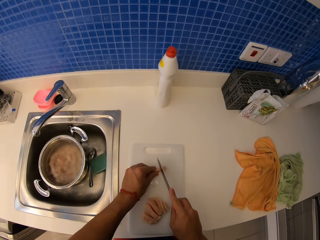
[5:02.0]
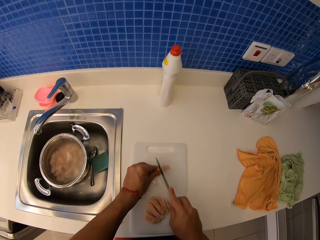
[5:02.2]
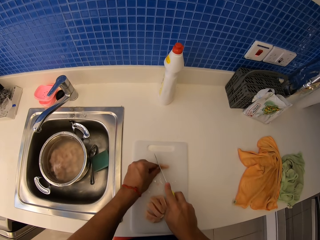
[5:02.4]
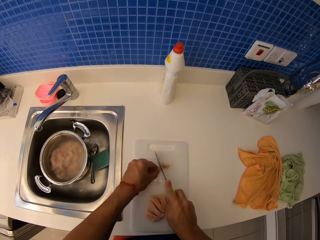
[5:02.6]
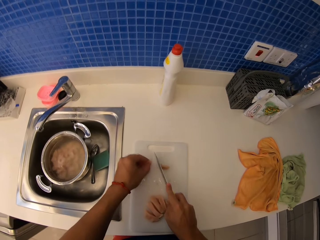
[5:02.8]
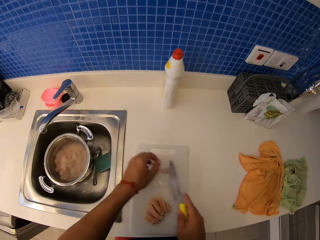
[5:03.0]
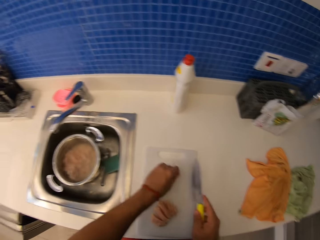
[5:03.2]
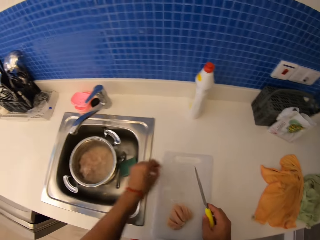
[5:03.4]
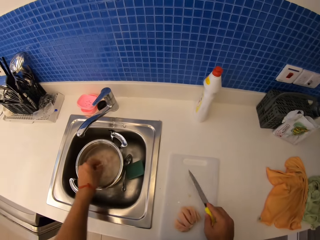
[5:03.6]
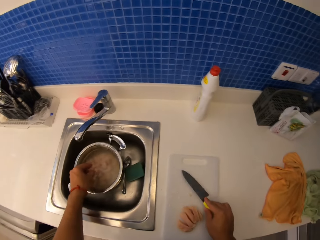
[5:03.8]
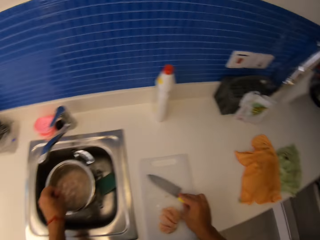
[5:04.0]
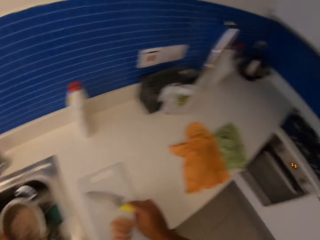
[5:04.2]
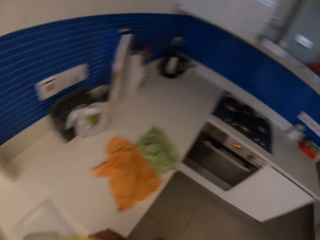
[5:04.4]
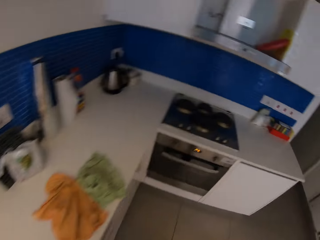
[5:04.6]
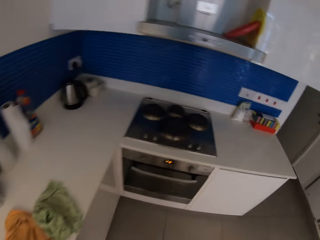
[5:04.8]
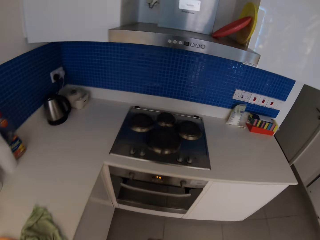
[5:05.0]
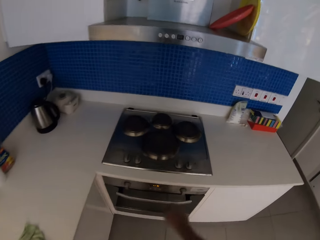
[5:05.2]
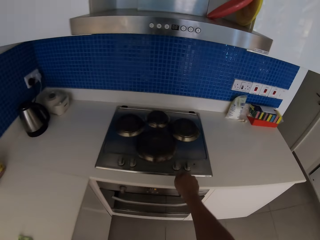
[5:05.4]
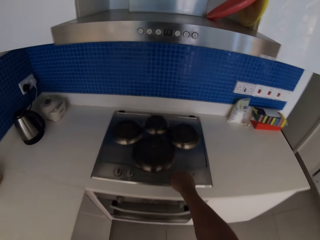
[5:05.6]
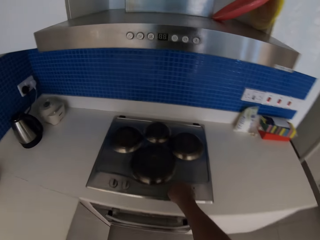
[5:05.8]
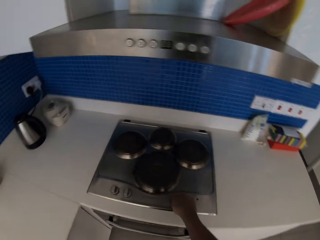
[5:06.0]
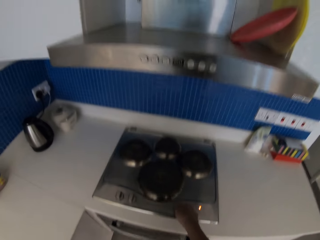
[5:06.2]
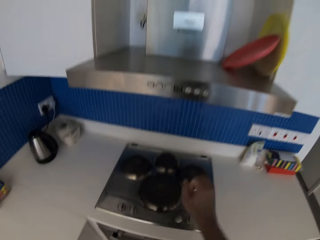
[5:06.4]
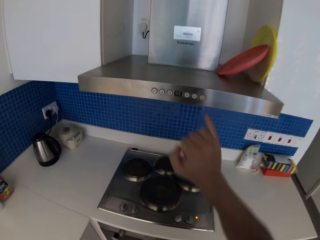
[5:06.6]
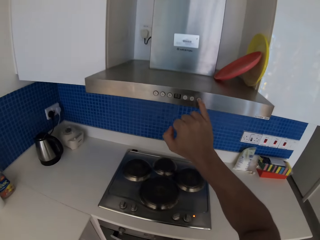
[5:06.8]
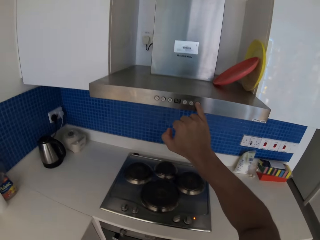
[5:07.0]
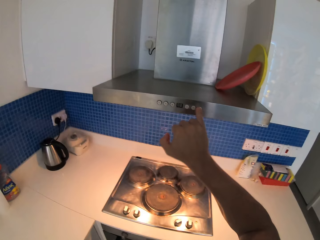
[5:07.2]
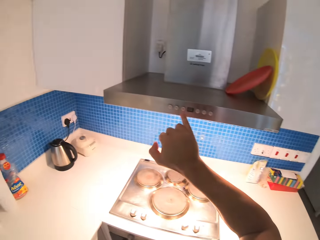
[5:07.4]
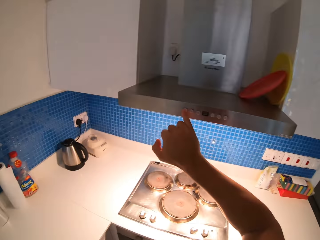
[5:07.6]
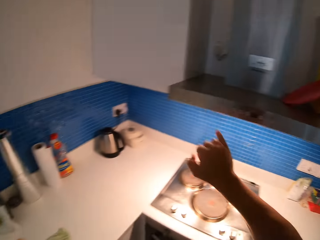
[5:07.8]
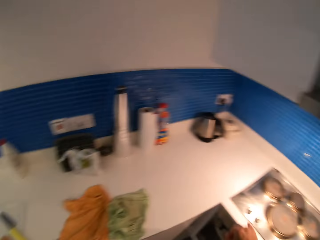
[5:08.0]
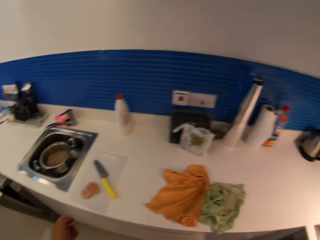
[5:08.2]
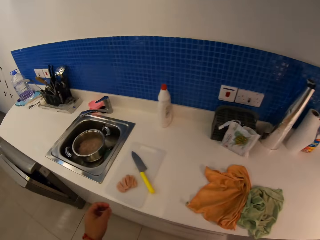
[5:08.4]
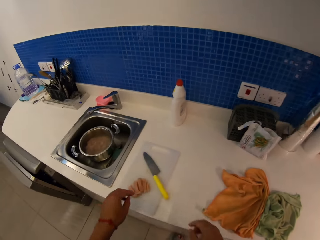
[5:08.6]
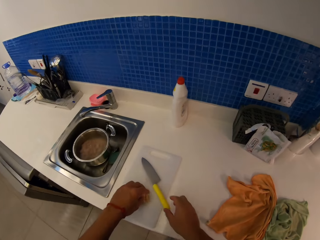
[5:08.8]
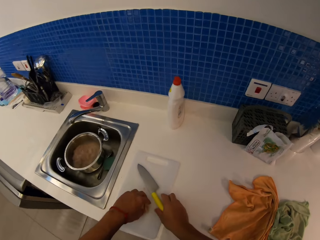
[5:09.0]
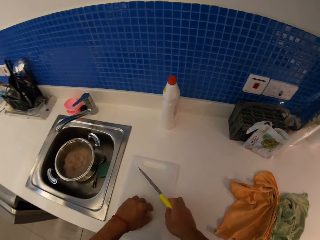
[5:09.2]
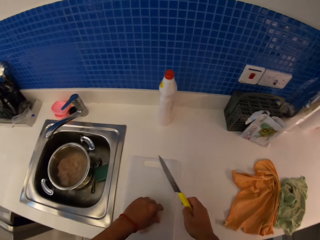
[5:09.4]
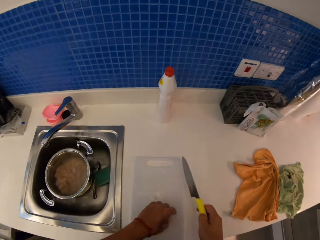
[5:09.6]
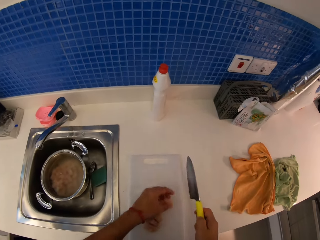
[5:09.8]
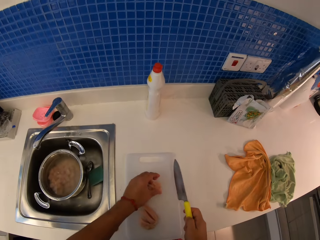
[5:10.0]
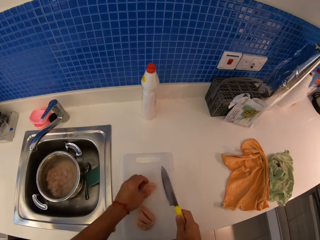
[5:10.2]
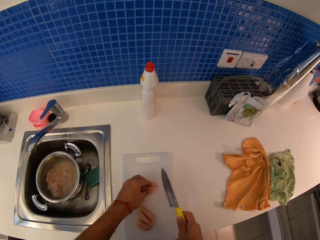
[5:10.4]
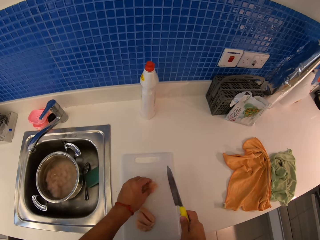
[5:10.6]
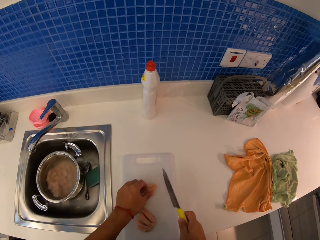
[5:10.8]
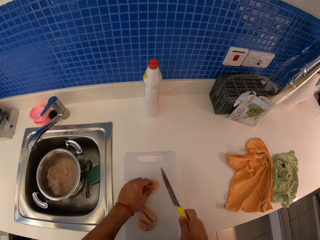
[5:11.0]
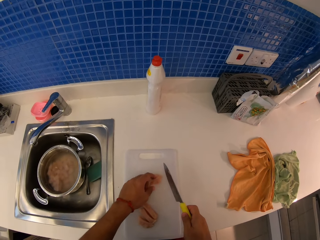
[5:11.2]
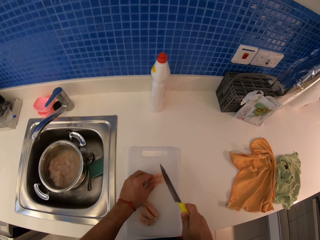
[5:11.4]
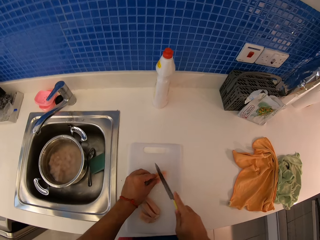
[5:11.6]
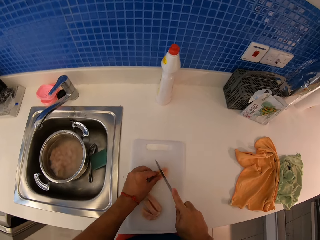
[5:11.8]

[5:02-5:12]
The camera wearer cuts the meat. They put the meat in the cooking pan. They walk in the kitchen. They switch on the microwave oven or stove. They turn on the kitchen hood. They cut the meat.

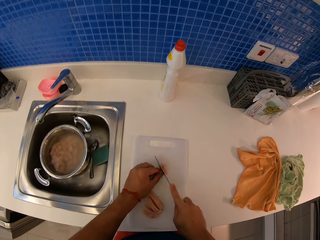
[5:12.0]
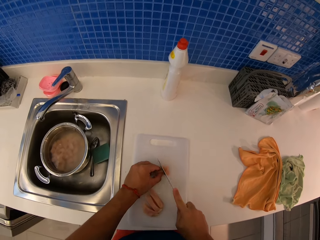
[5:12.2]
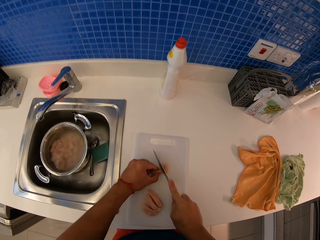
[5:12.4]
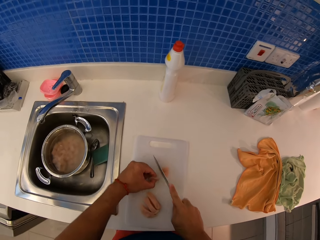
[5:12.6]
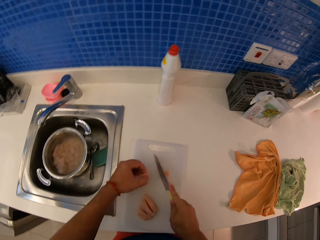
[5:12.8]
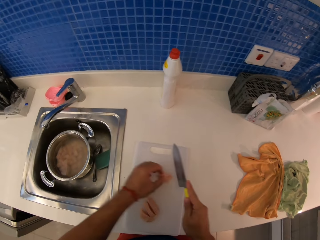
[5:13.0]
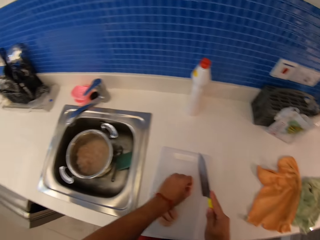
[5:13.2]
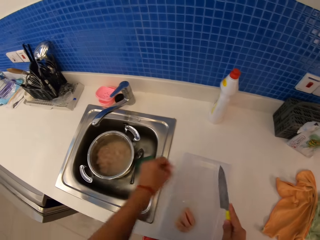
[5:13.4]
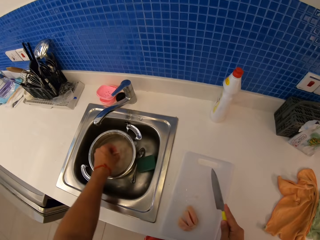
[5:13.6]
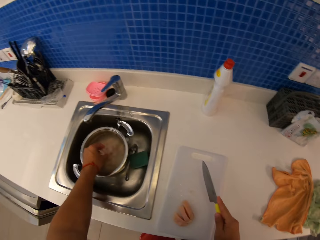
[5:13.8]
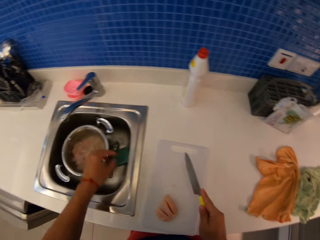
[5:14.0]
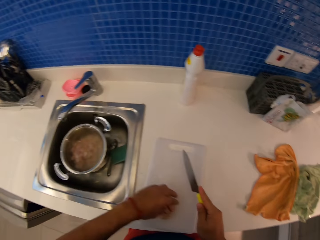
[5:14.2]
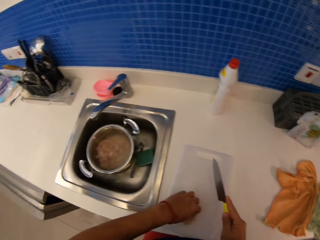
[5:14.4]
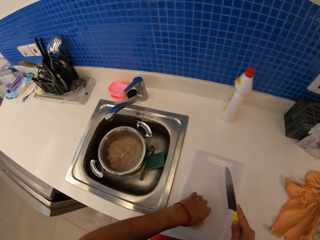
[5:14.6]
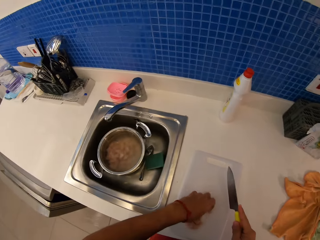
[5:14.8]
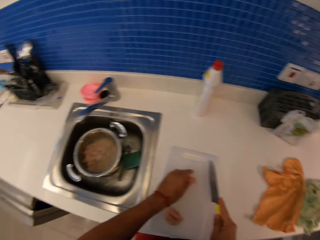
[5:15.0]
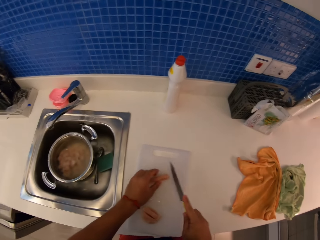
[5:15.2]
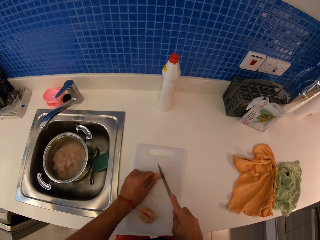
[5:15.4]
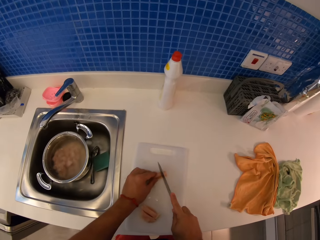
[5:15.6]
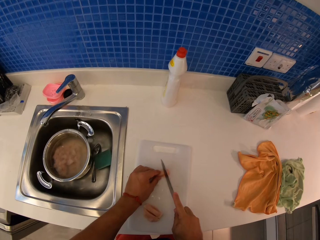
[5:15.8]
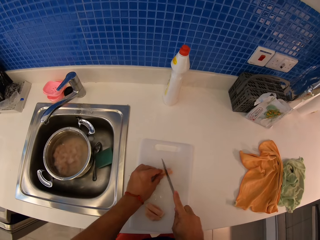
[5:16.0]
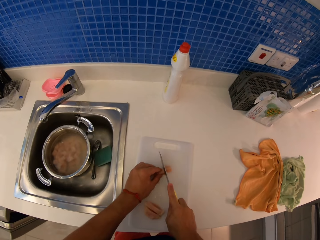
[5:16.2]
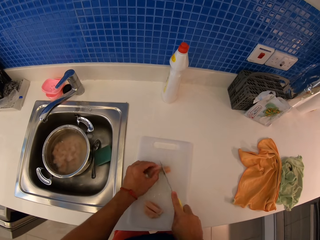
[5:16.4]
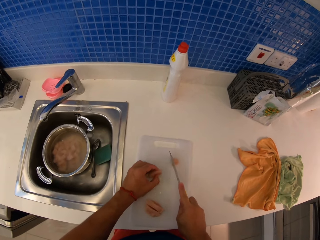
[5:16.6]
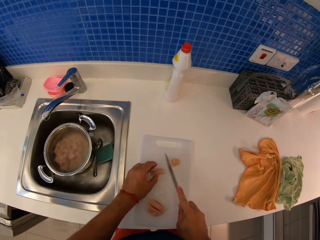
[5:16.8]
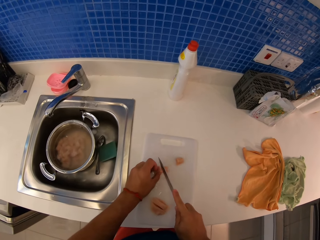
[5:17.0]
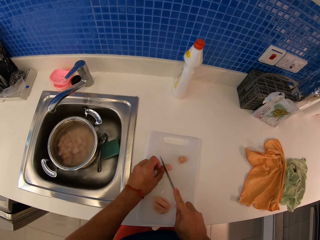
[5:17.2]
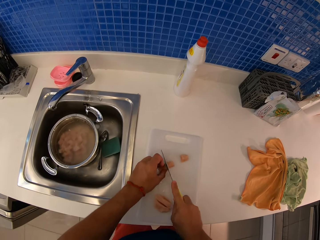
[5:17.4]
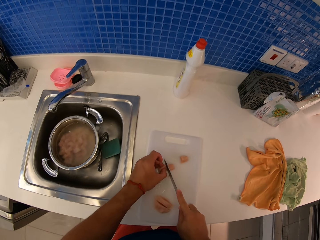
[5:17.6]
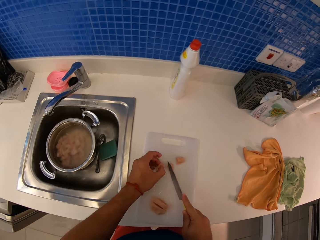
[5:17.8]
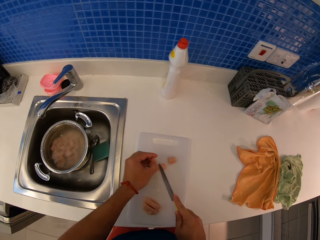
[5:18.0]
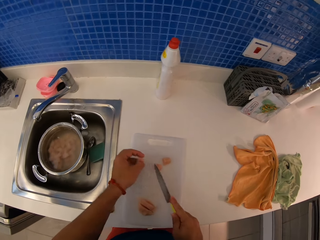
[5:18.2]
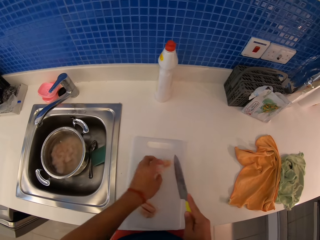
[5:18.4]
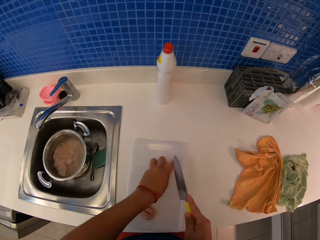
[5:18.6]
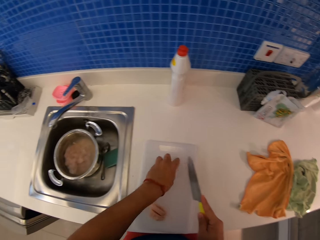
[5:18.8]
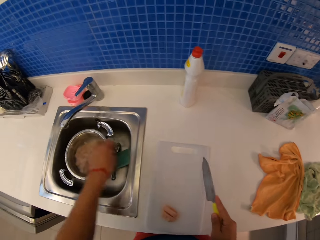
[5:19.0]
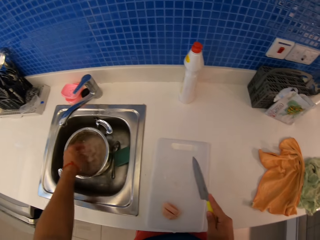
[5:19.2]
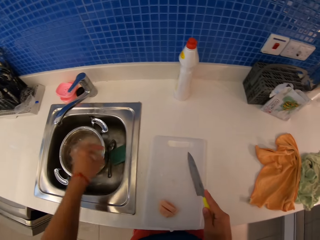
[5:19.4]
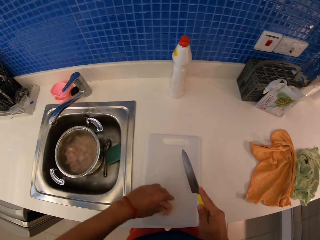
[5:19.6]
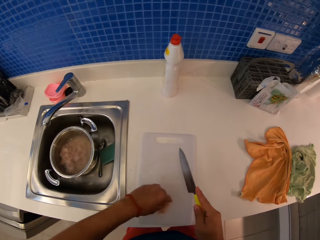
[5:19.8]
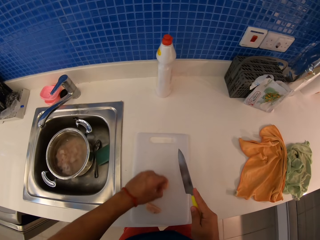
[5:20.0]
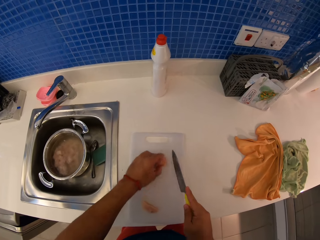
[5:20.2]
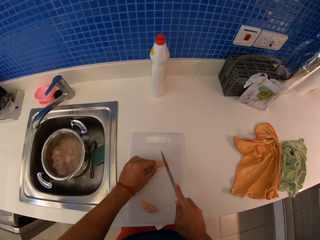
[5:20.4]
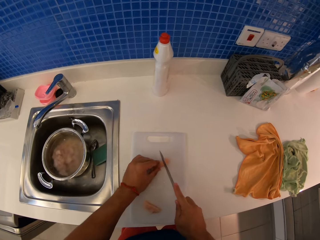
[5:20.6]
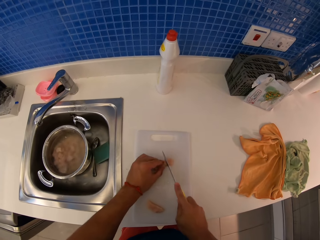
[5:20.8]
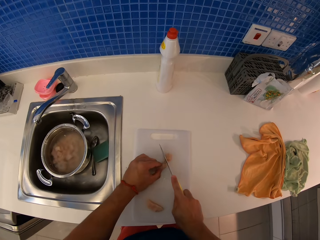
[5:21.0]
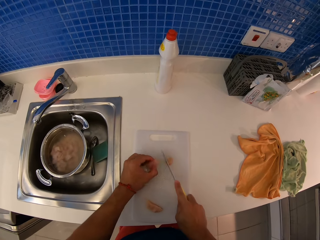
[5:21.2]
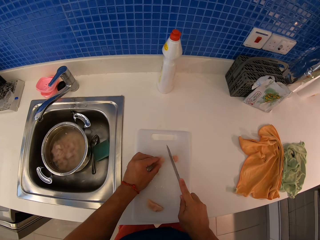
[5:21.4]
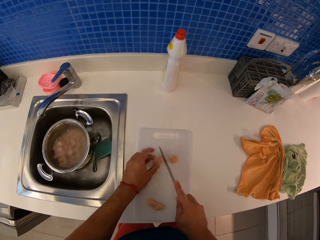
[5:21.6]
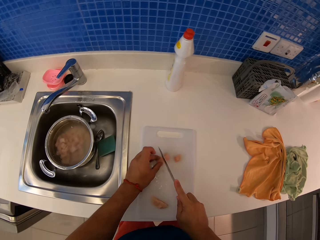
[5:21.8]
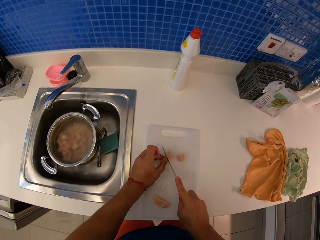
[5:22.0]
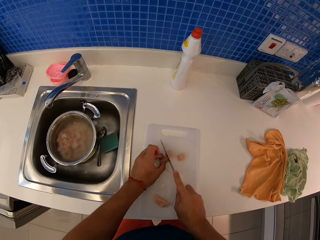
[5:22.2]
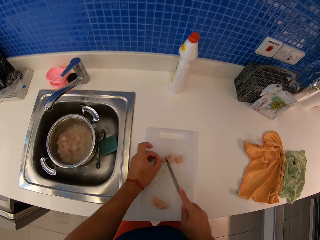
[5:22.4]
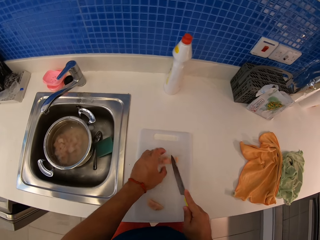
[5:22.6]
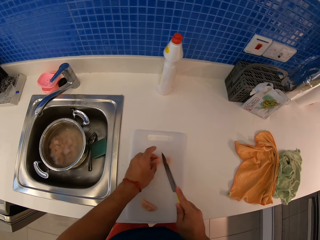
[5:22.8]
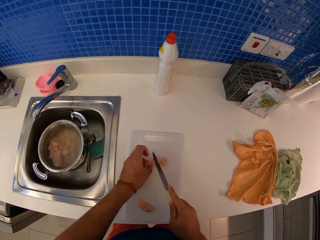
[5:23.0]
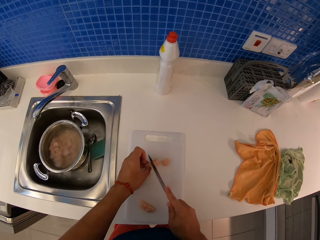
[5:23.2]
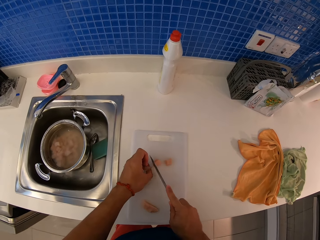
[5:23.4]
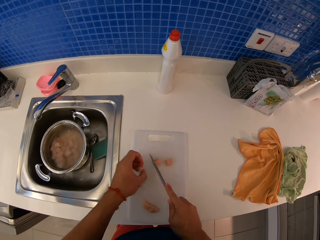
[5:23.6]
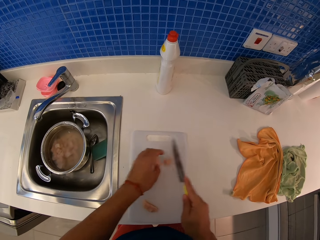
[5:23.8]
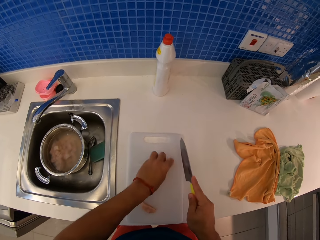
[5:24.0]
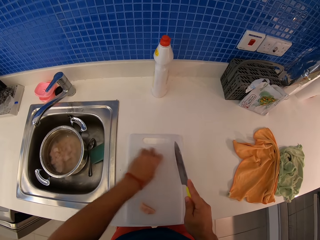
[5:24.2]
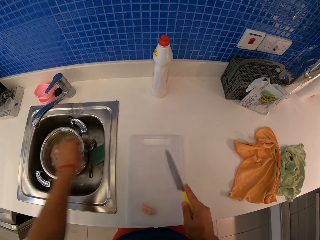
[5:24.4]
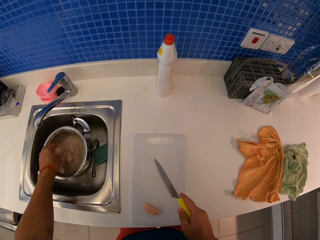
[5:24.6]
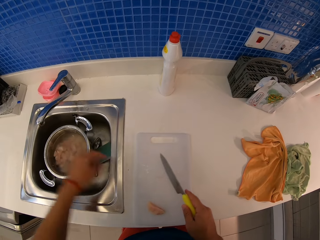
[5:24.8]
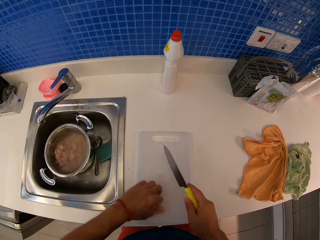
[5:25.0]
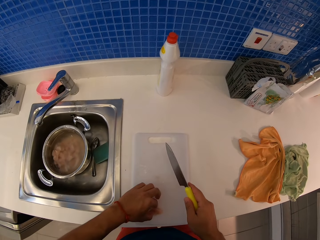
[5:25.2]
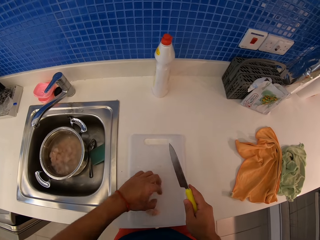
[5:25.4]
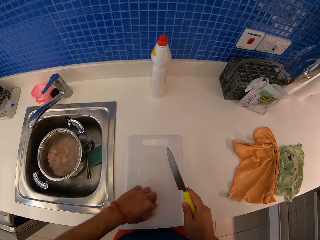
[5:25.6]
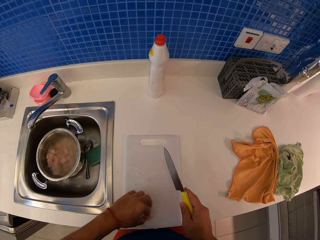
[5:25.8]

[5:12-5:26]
The camera wearer puts meat in the cooking pan. They pick up a piece of meat. They cut the meat. They put the meat in the cooking pan. They pick up a piece of meat. They cut the meat. They put the meat in the cooking pan.
